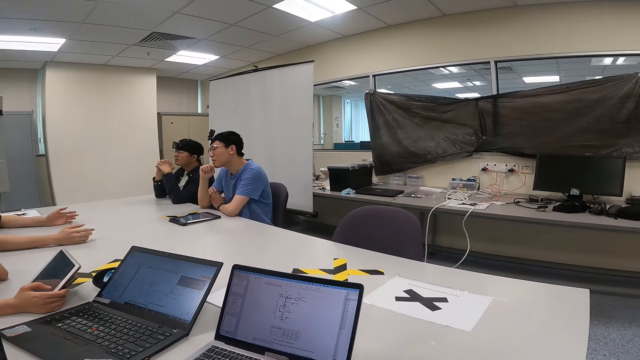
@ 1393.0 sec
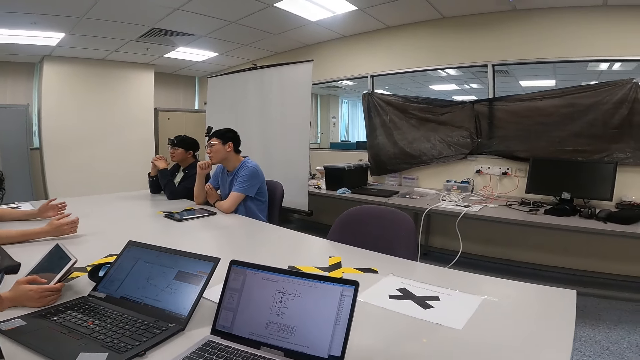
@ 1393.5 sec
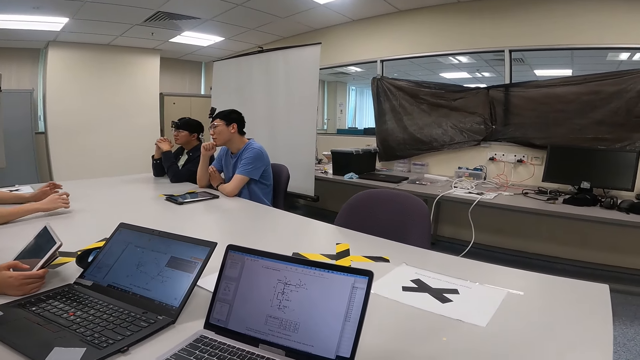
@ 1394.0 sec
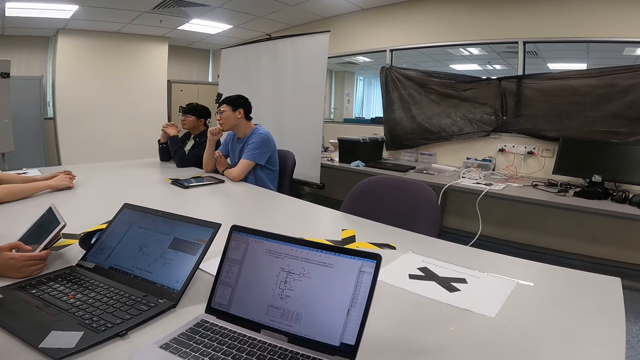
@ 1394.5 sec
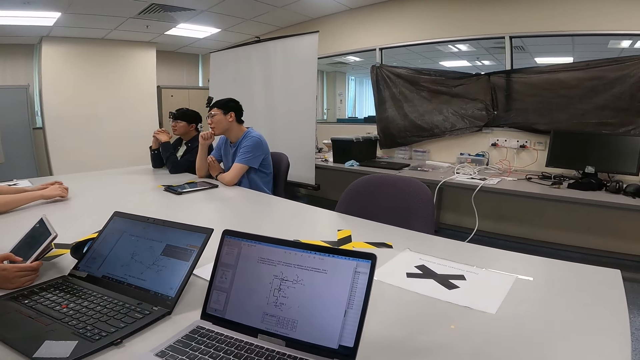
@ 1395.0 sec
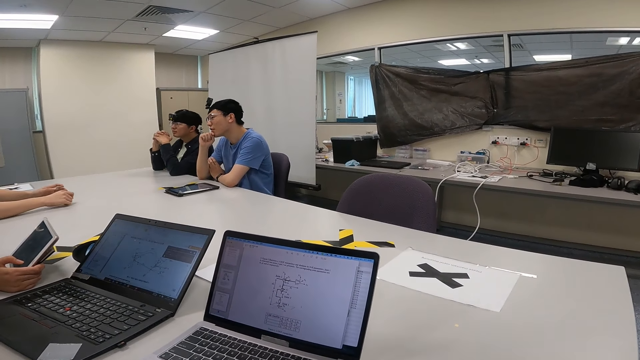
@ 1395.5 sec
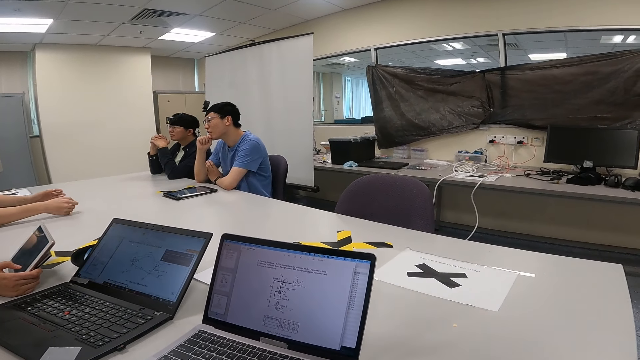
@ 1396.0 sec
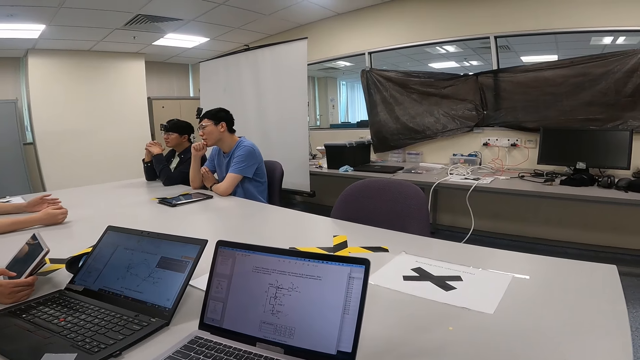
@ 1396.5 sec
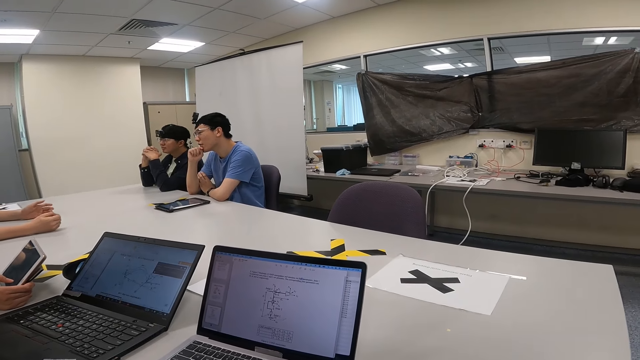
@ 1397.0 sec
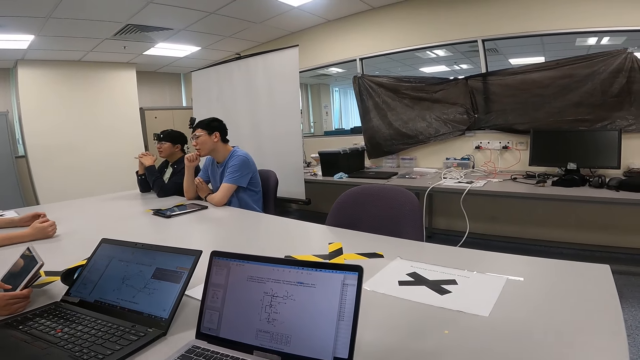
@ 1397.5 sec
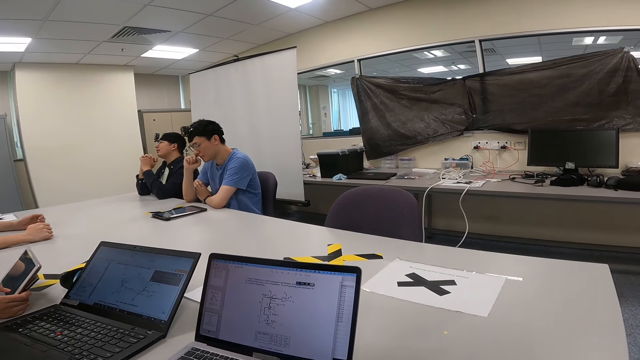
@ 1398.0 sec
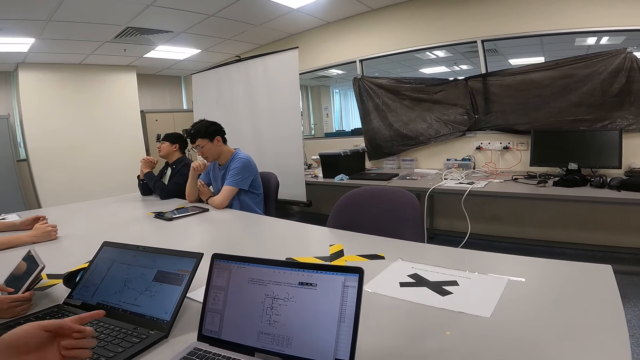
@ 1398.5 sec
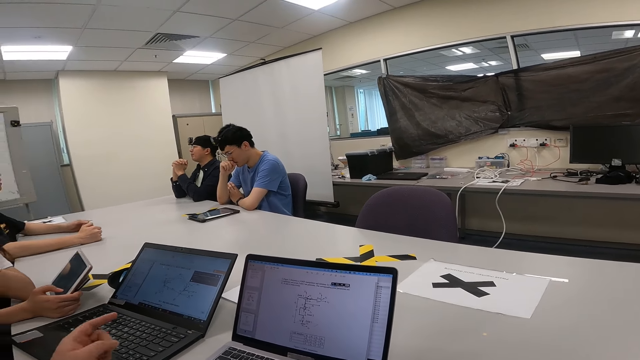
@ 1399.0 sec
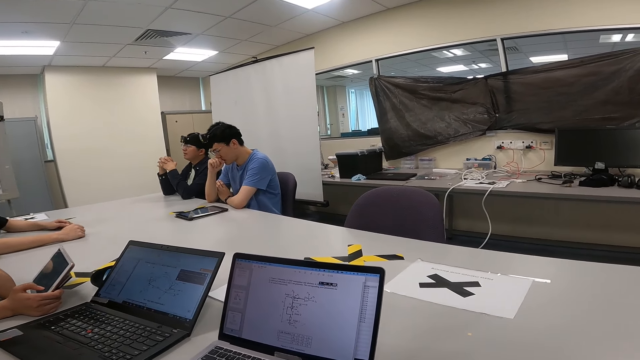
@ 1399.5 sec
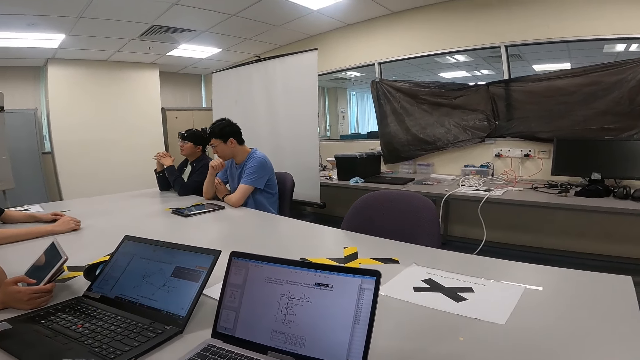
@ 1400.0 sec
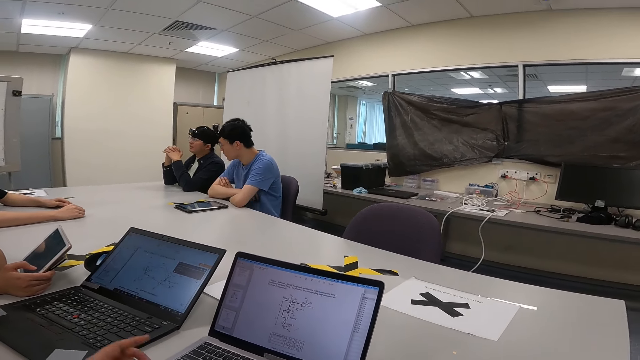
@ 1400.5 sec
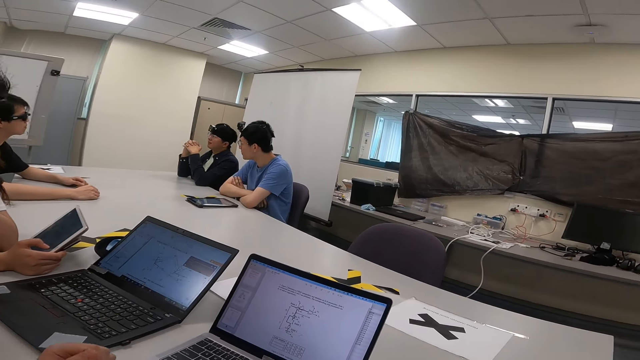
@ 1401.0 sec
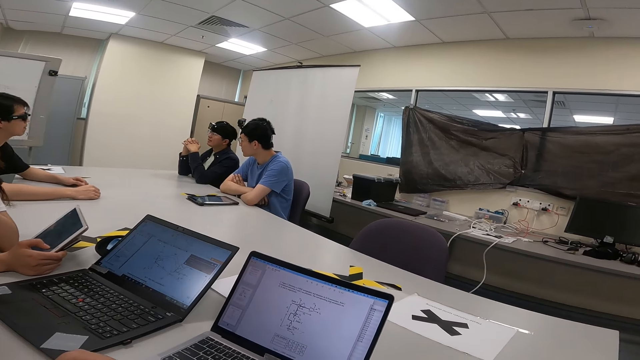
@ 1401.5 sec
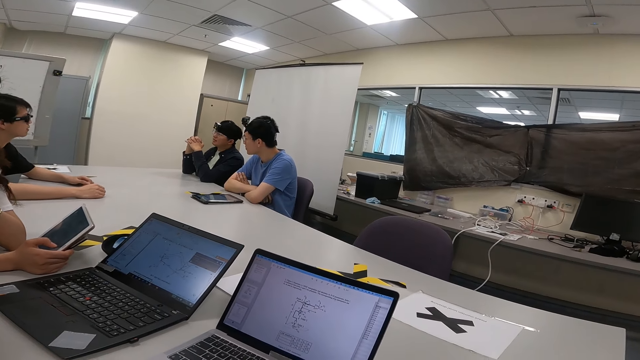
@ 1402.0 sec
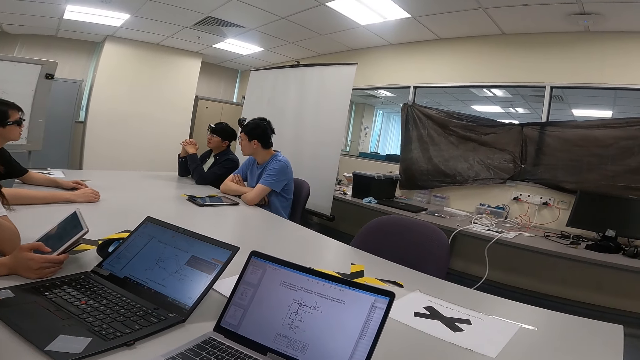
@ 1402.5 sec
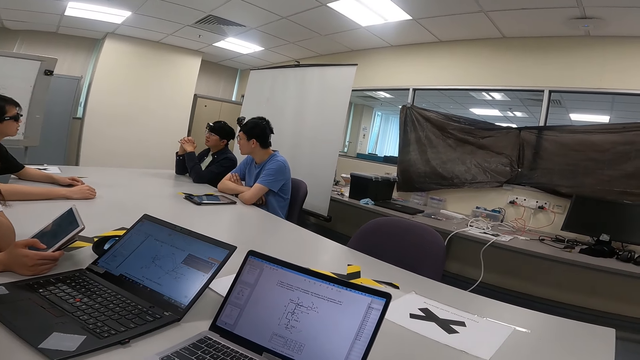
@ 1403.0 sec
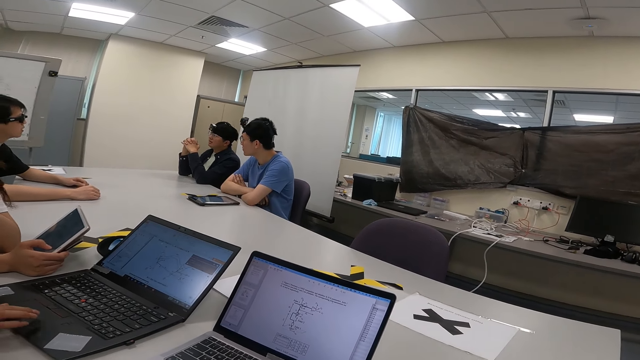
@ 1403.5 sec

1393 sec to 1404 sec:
A person moves the hand on the table. Another person points at the laptop. The other person points at the laptop again.

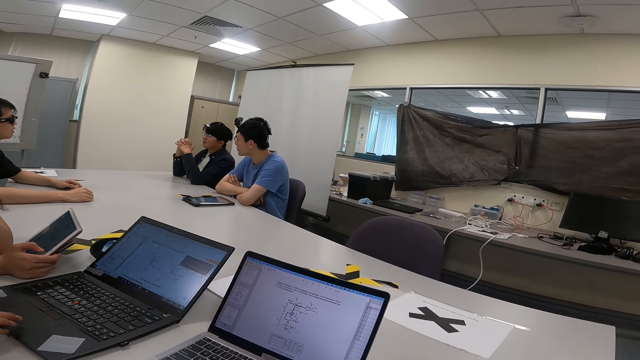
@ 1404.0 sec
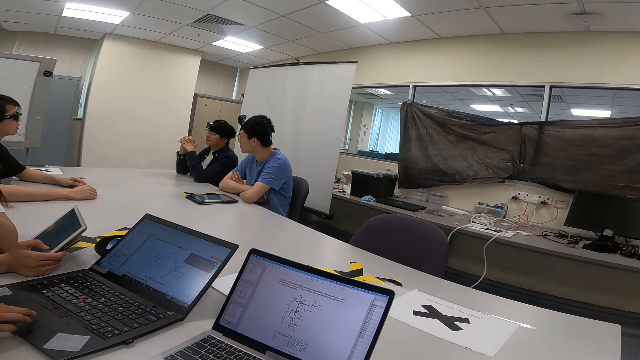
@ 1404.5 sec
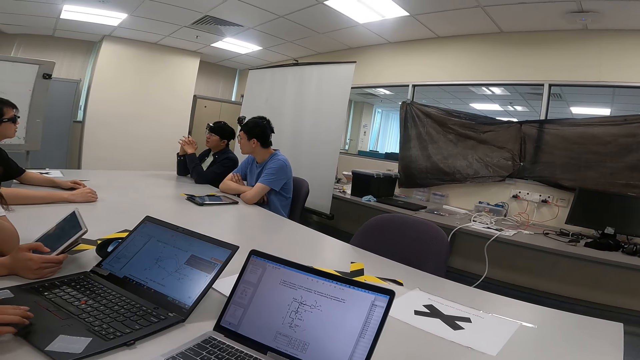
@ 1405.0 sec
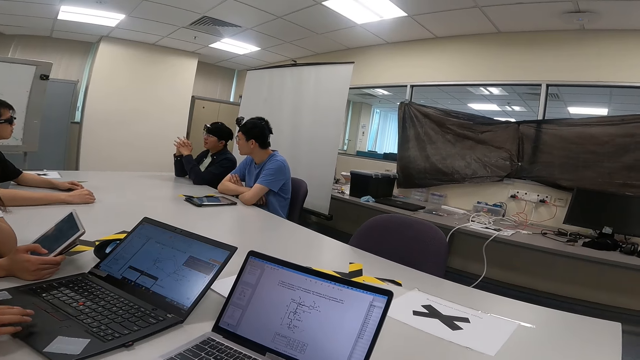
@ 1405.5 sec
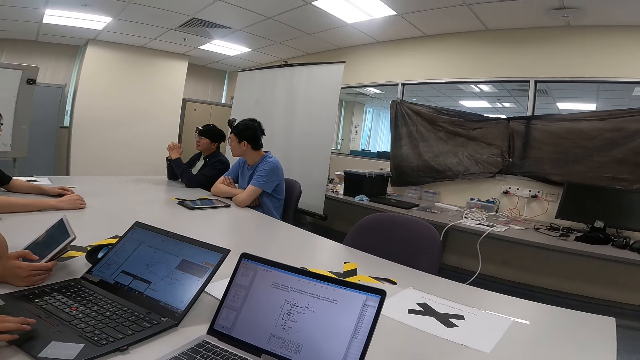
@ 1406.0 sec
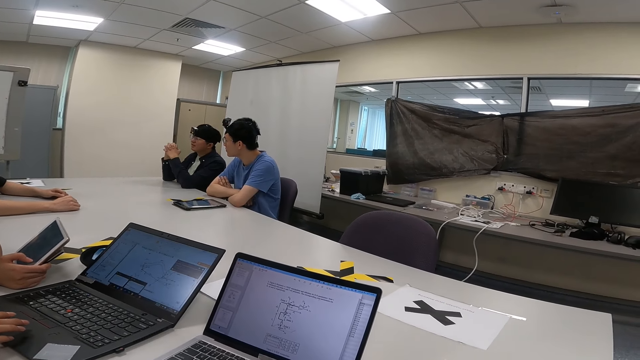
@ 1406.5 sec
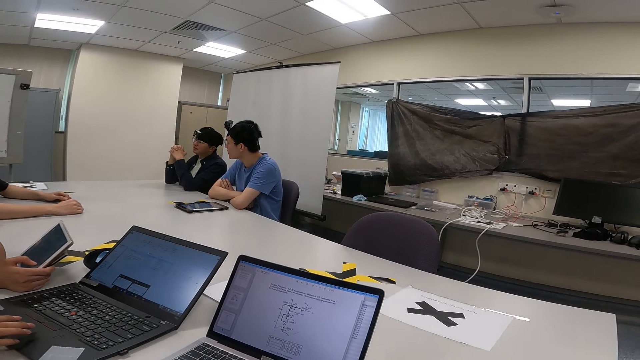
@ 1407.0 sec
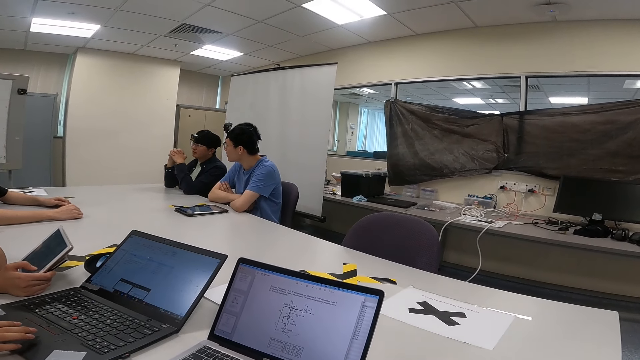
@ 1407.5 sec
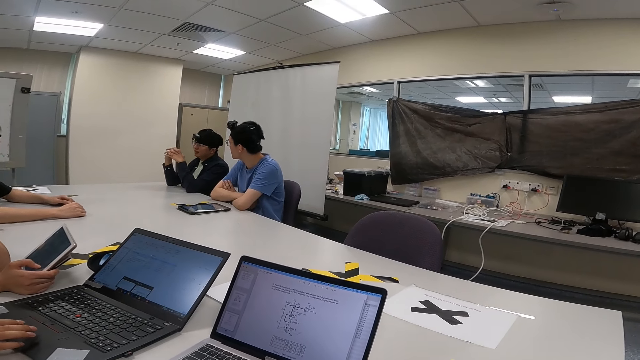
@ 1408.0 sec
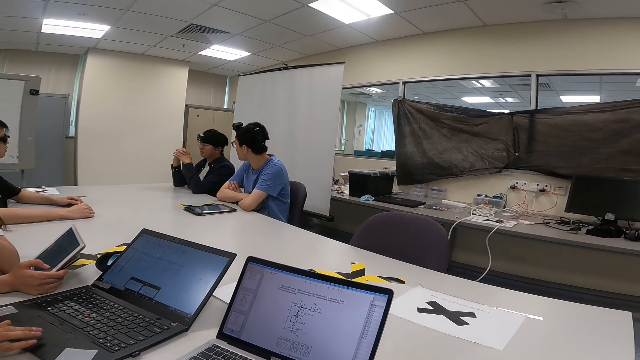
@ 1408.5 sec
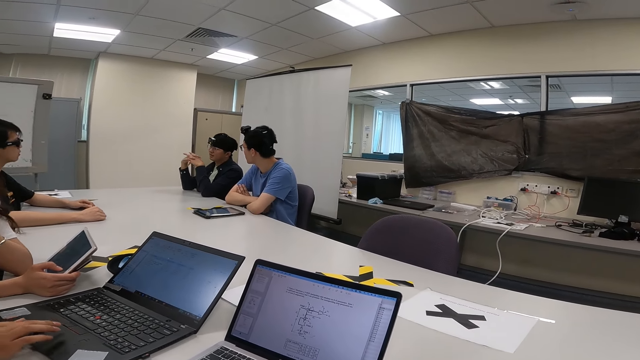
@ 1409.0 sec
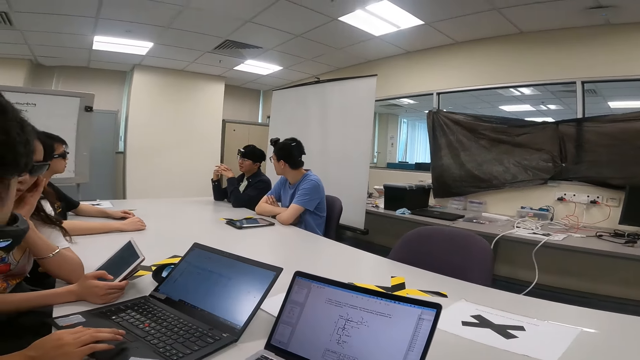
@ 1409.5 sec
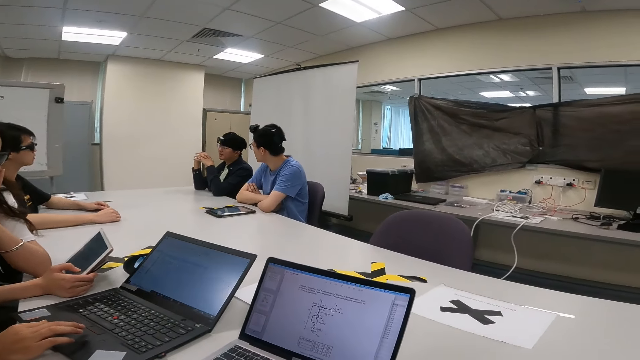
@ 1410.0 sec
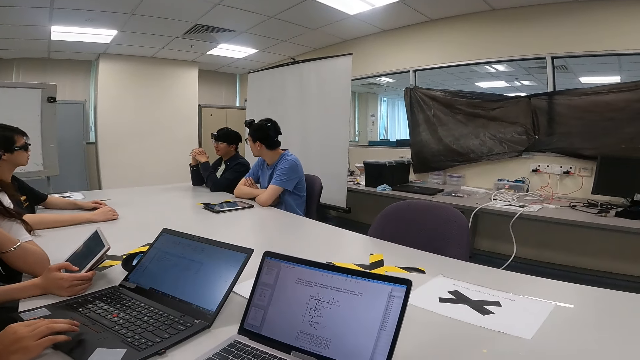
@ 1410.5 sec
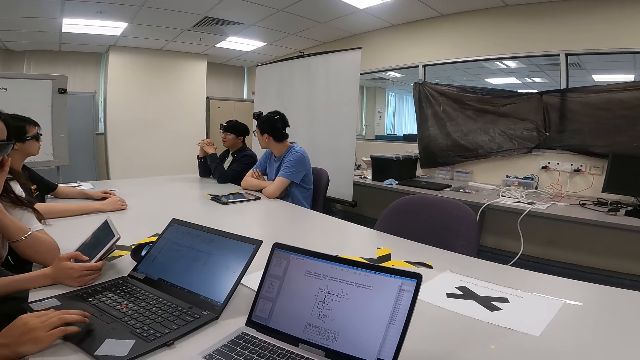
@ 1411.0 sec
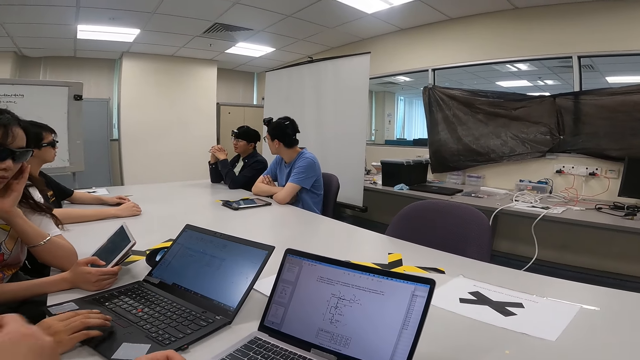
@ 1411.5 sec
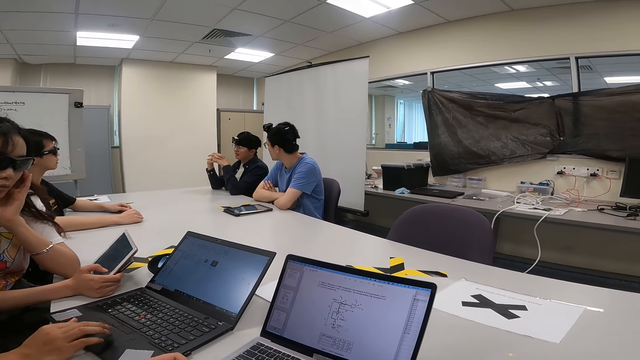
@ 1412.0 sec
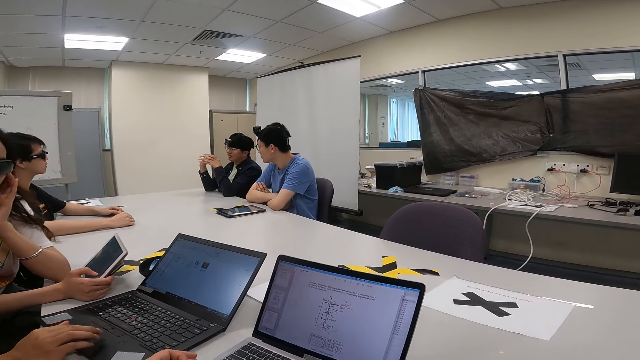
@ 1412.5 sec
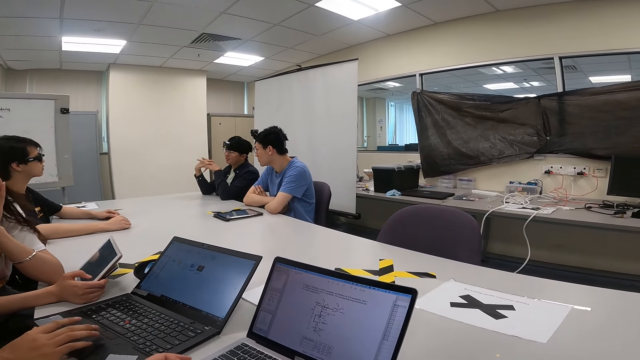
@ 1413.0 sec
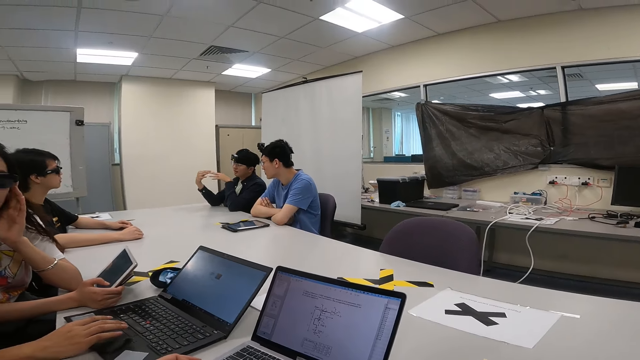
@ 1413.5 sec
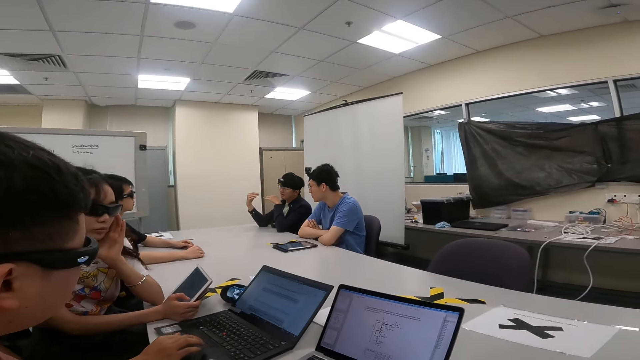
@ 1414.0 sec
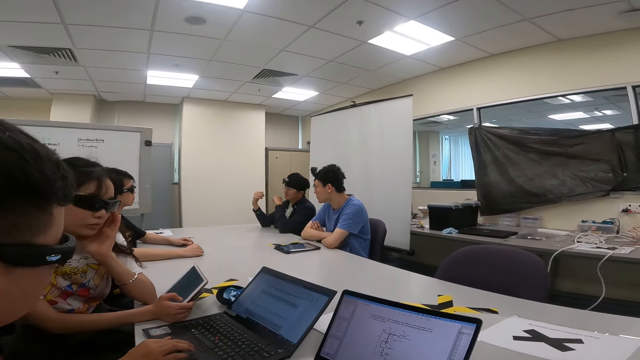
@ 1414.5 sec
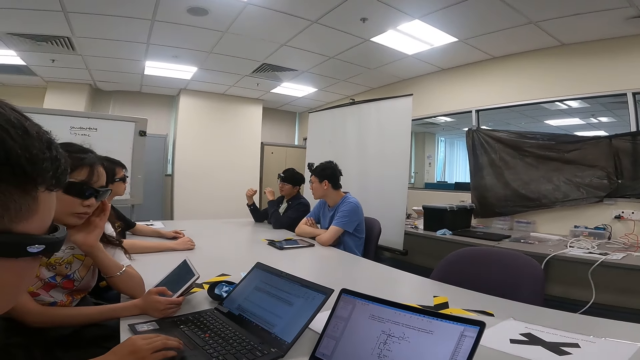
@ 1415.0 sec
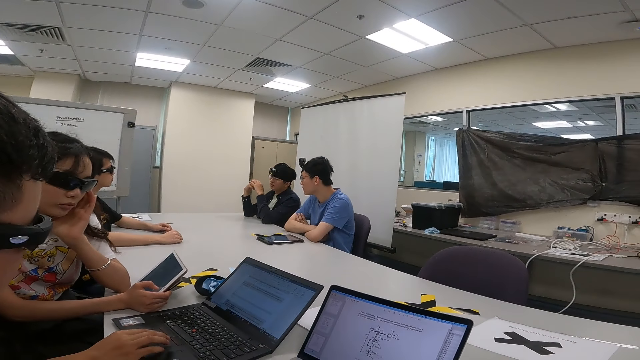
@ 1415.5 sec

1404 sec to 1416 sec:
A person touches the laptop. Another person moves the hand while talking. A person touches the laptop sensor. Another person moves the hand to the laptop.
